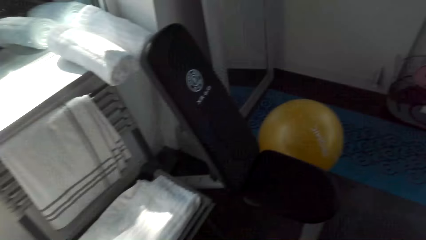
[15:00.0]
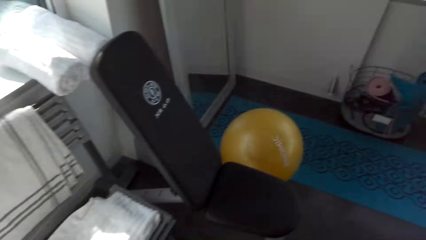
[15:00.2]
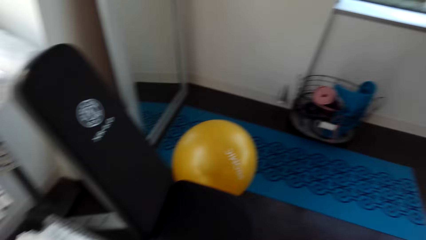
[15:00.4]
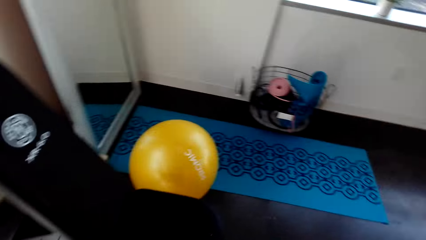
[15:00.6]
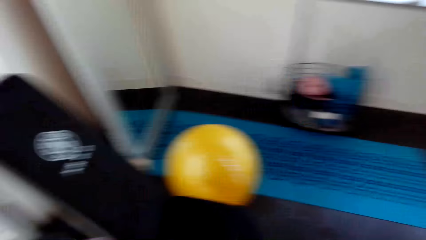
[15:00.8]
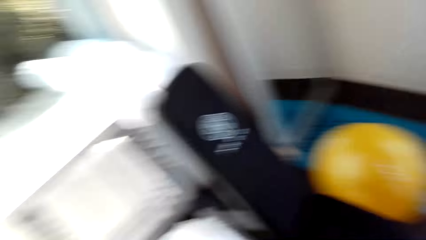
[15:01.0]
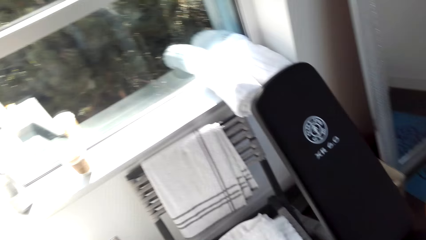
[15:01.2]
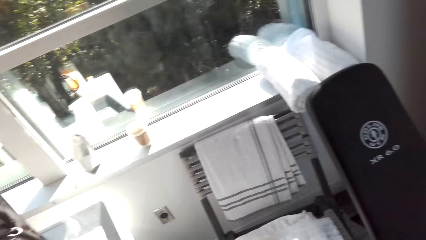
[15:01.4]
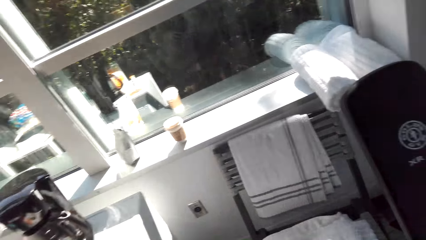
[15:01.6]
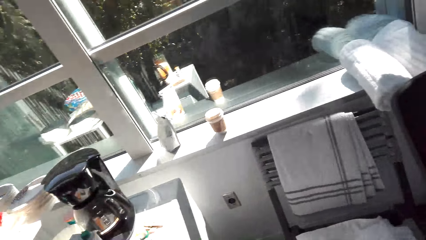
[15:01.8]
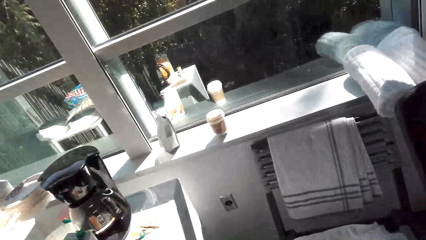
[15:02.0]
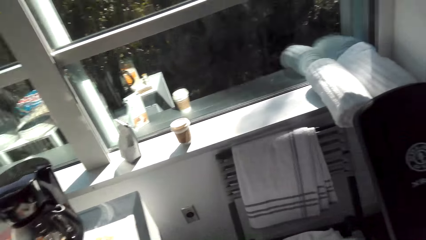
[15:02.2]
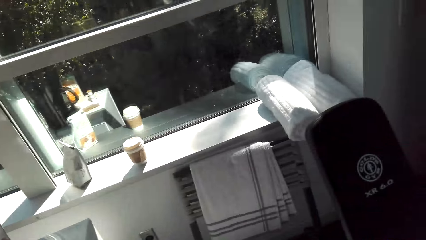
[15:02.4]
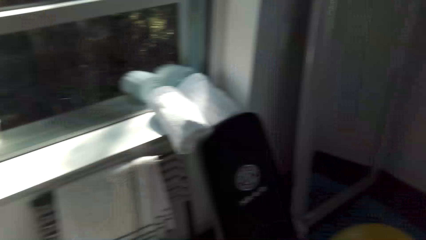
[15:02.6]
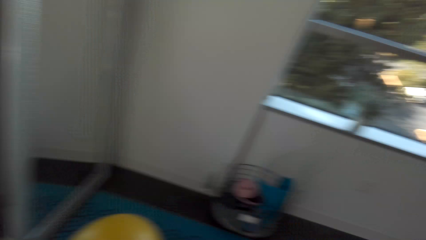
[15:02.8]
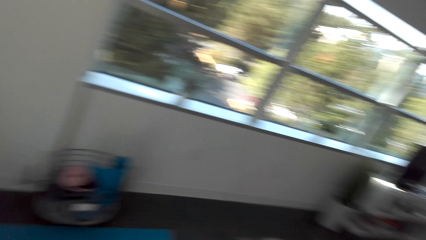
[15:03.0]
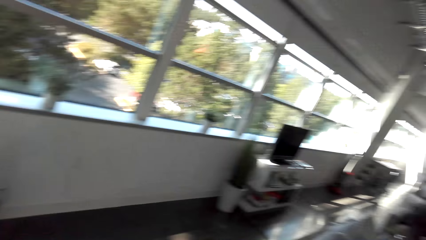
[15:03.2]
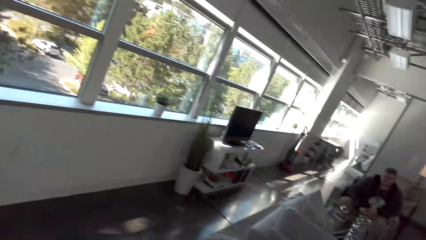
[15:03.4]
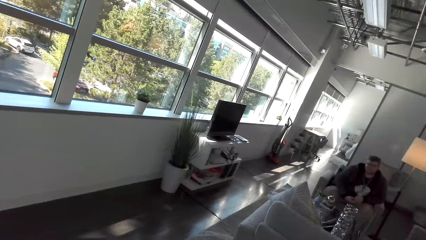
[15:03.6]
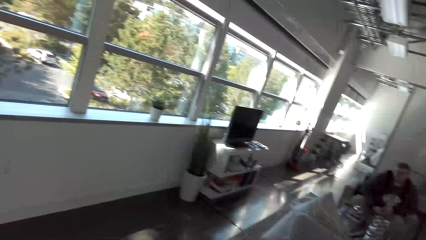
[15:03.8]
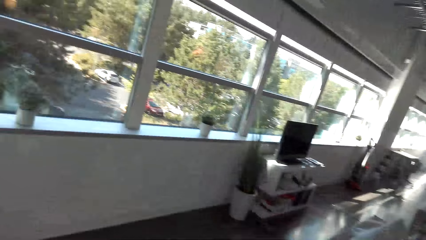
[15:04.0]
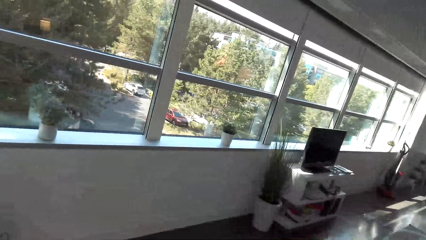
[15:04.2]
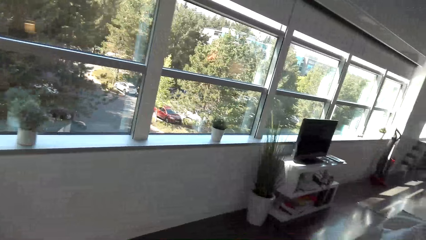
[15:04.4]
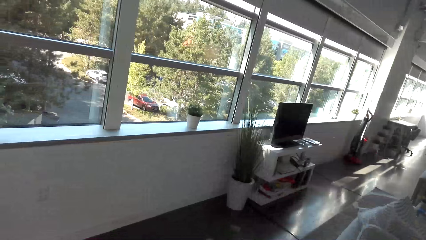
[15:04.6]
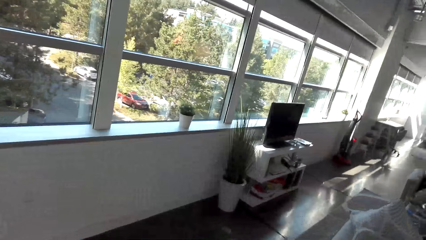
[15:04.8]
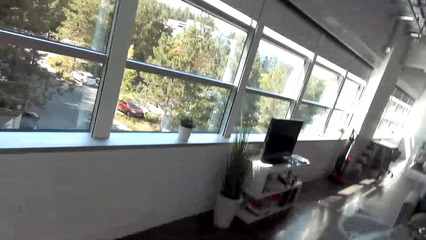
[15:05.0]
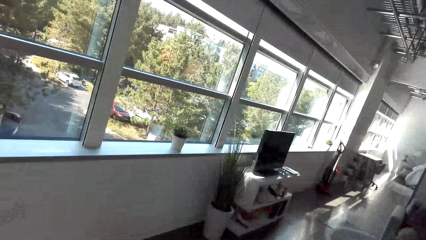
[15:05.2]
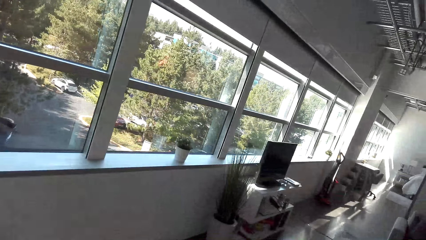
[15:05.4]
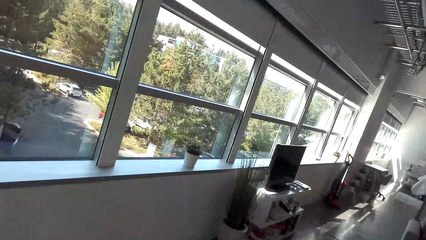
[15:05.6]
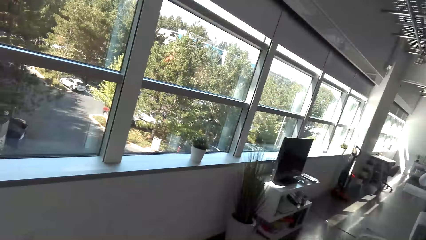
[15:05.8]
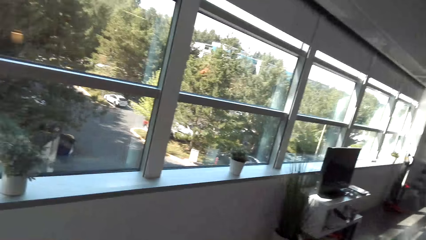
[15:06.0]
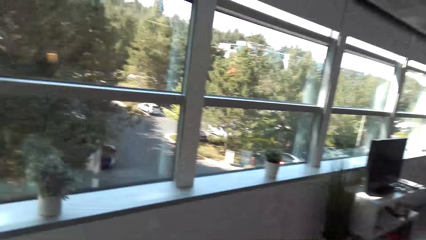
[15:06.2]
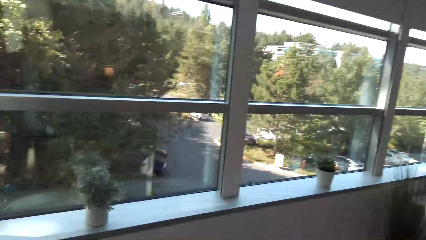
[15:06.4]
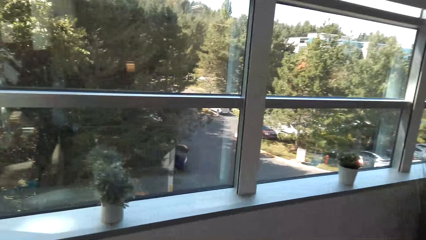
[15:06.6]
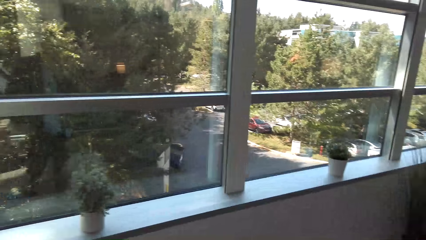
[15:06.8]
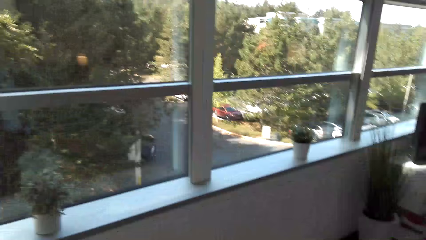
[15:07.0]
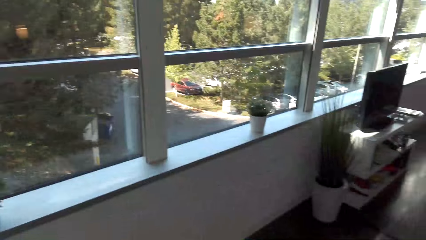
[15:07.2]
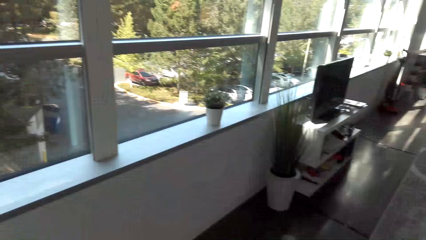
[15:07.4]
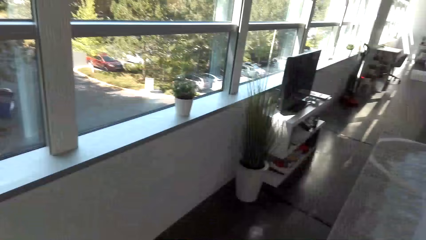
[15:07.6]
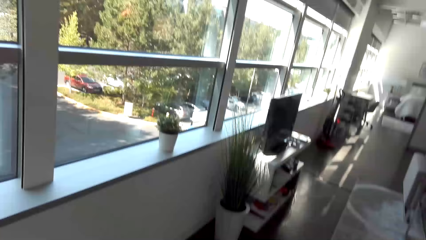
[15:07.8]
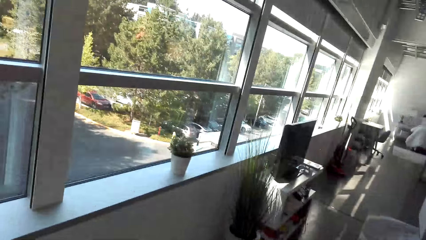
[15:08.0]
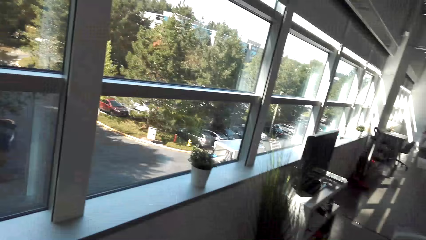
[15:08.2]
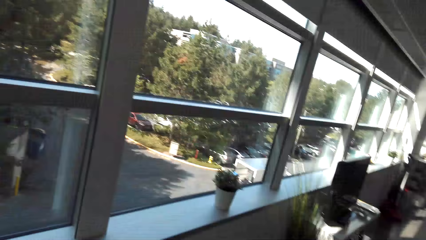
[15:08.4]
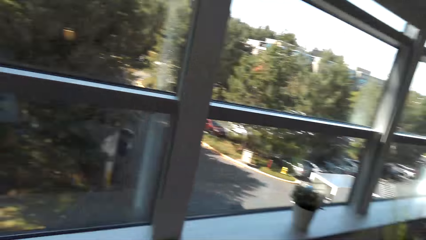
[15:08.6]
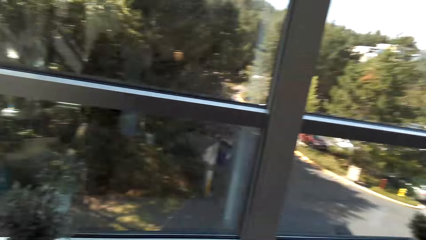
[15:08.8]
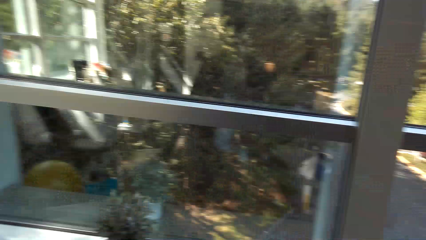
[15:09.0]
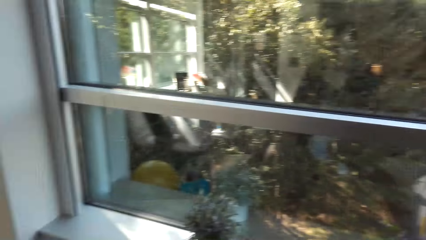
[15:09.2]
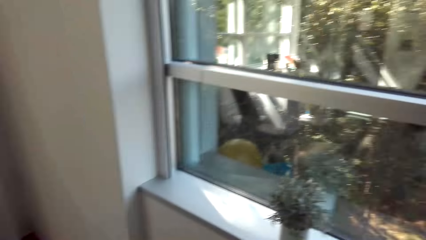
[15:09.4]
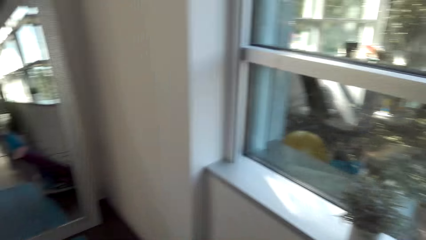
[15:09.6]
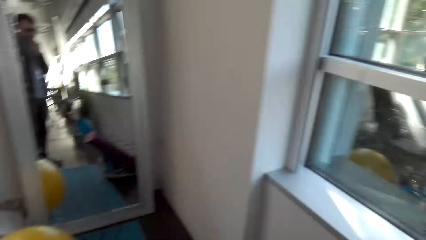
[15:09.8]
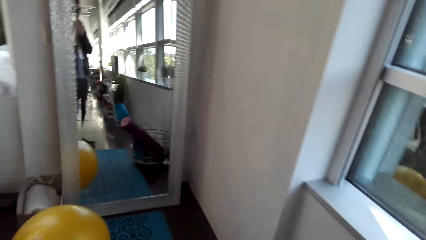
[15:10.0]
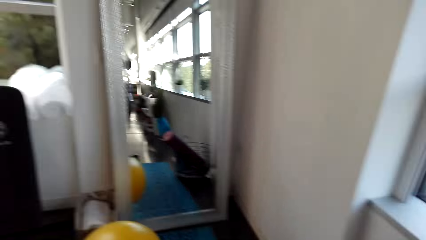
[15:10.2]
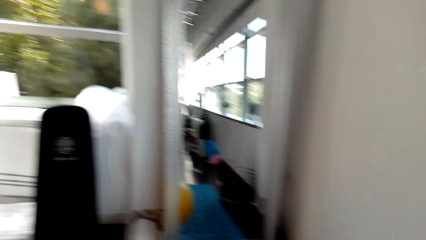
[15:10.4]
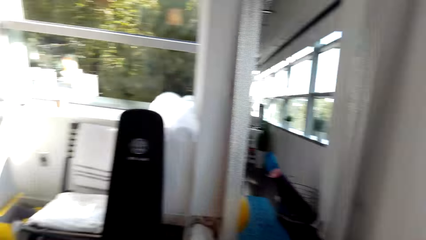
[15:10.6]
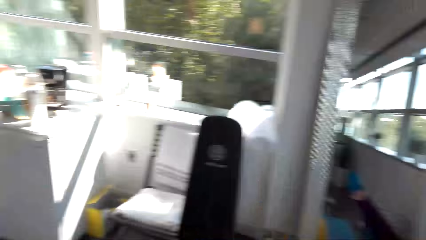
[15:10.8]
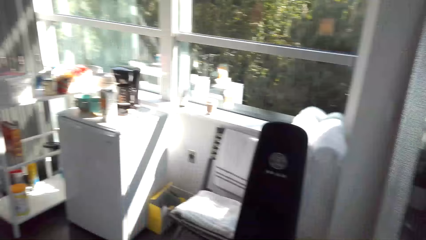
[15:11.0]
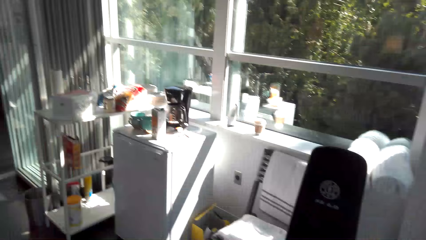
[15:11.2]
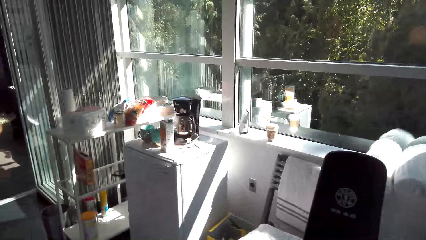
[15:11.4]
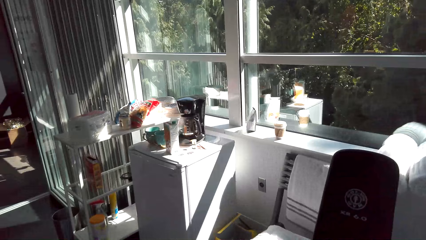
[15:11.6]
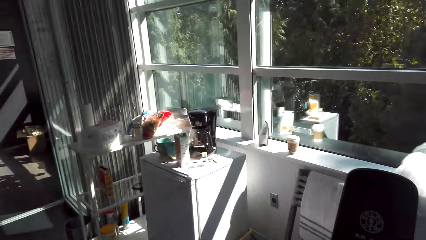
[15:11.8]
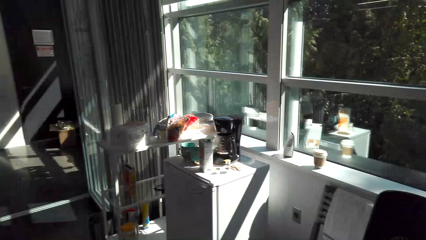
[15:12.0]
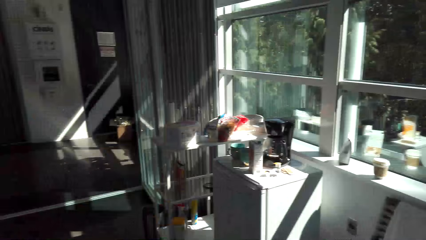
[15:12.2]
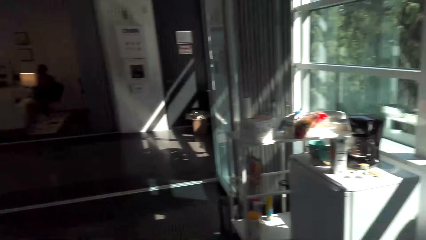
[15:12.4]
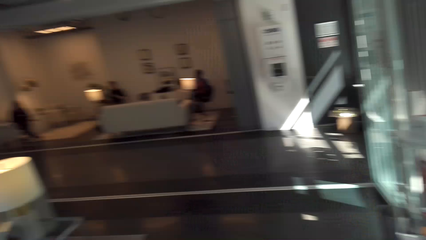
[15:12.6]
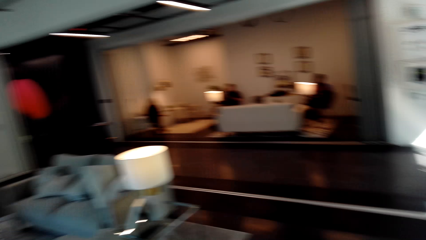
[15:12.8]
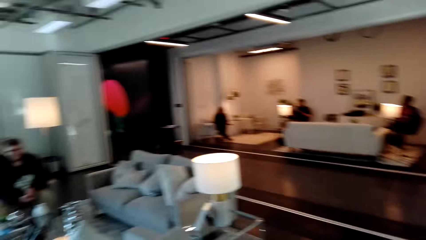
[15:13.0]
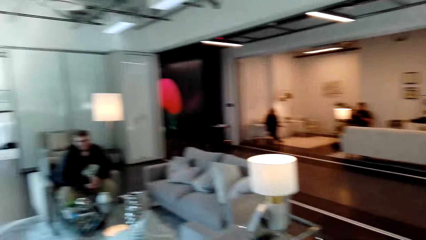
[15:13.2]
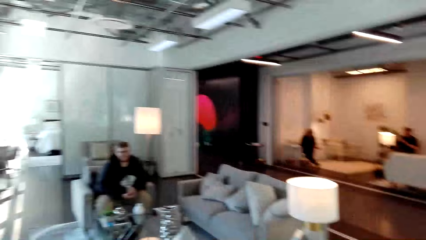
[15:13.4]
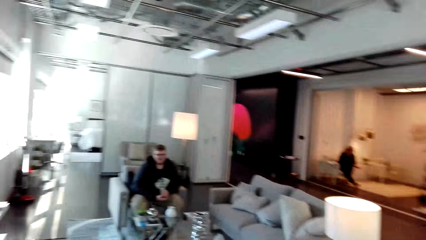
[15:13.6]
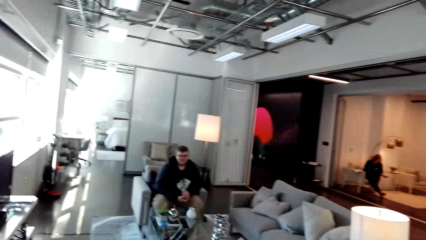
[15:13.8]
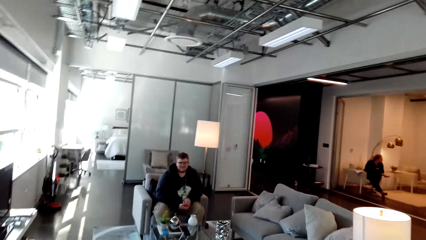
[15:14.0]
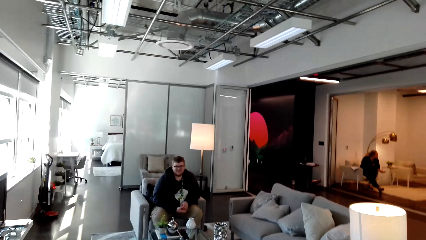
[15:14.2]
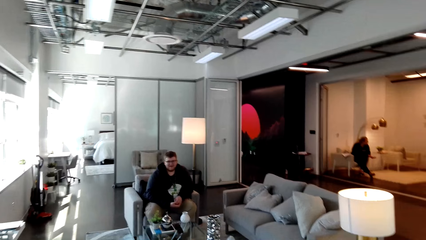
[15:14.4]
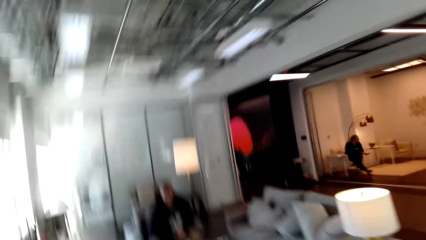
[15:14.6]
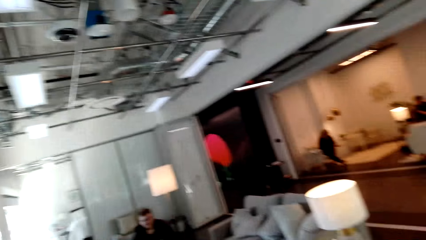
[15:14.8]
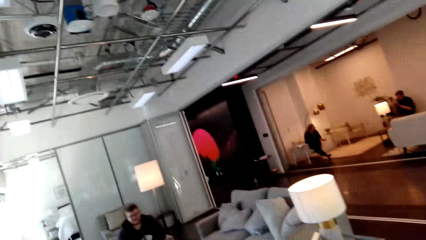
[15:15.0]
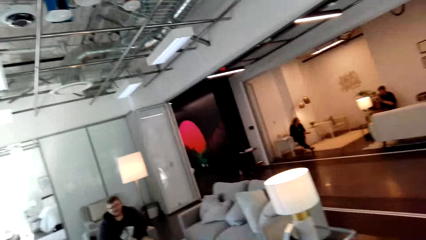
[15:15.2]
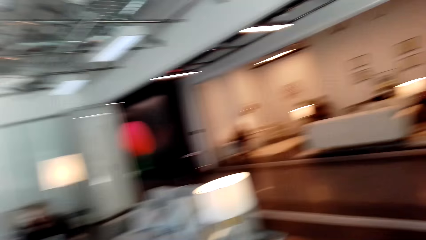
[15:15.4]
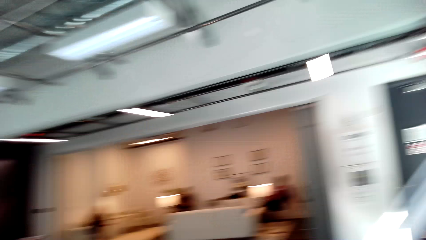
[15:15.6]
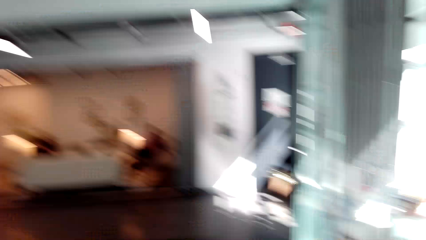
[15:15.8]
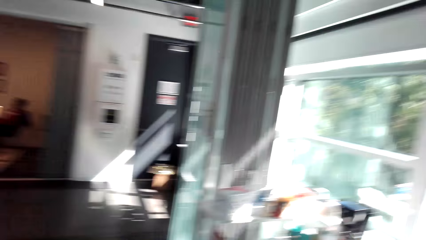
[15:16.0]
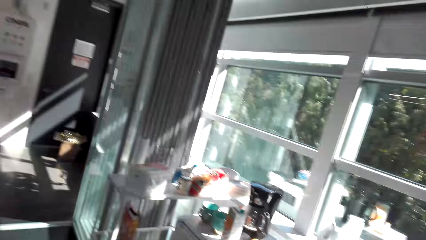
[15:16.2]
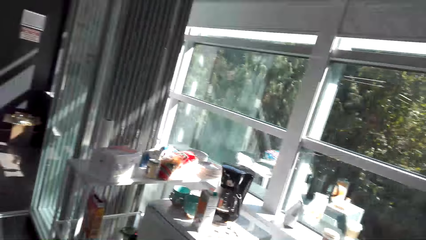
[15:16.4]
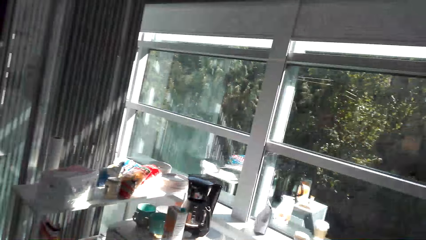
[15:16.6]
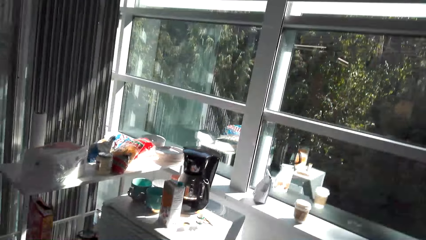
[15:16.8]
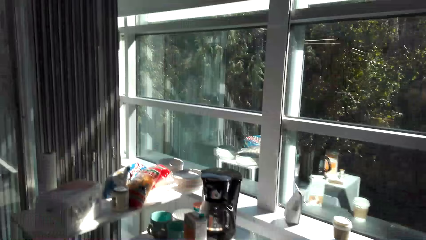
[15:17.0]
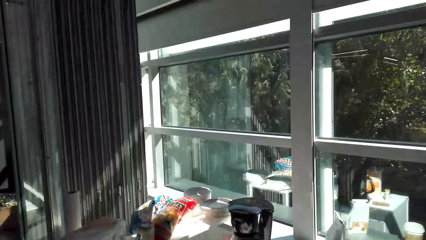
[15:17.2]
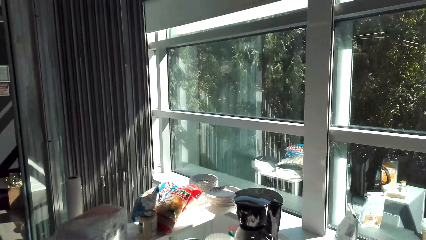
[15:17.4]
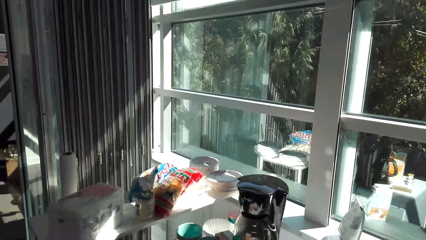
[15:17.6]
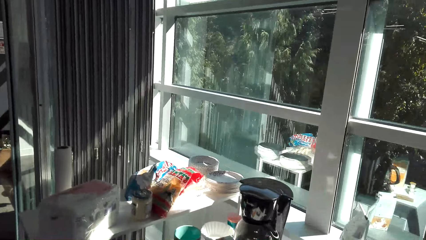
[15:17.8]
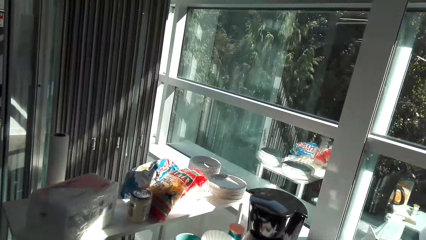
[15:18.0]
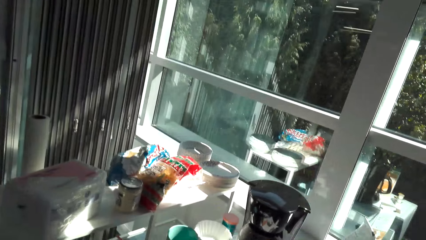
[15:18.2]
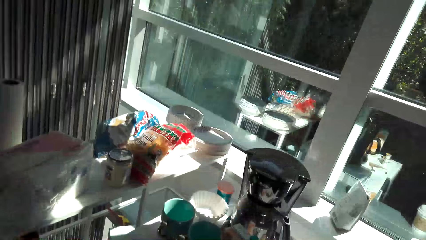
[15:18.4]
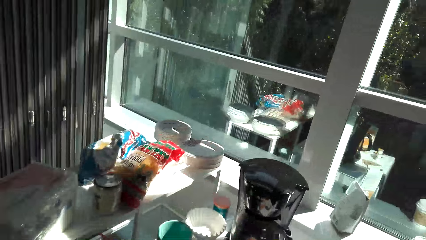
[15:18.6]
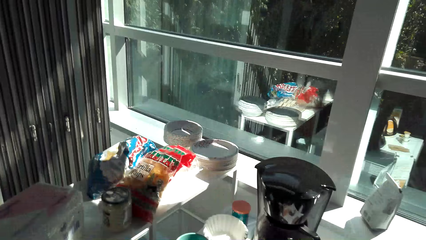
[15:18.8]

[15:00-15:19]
The camera wearer looks around the house. They look at a man. They look around.
